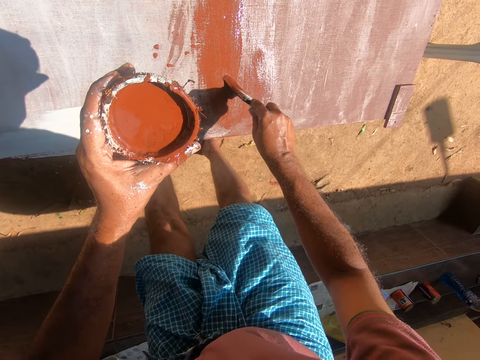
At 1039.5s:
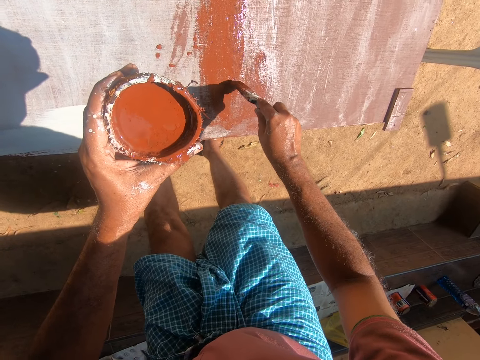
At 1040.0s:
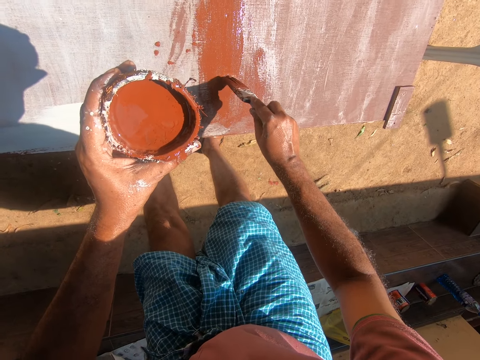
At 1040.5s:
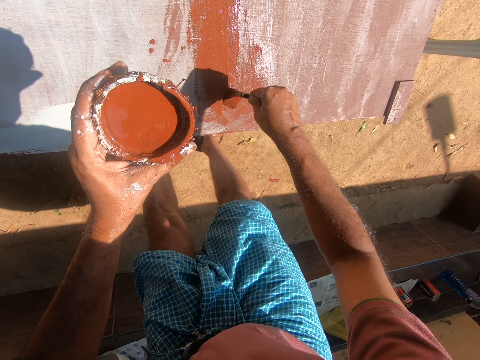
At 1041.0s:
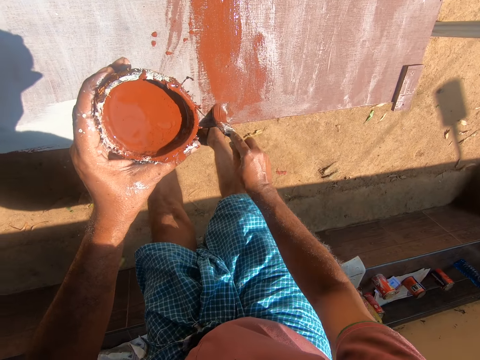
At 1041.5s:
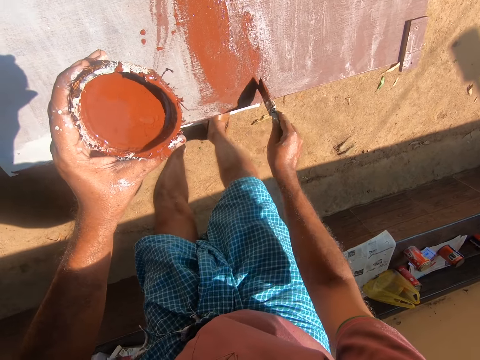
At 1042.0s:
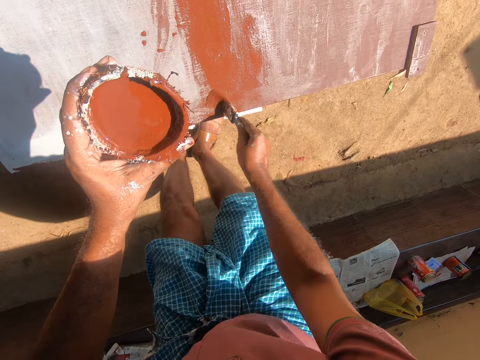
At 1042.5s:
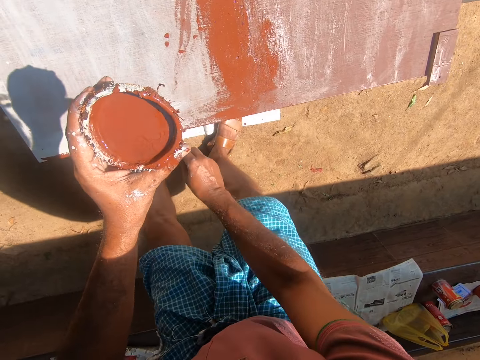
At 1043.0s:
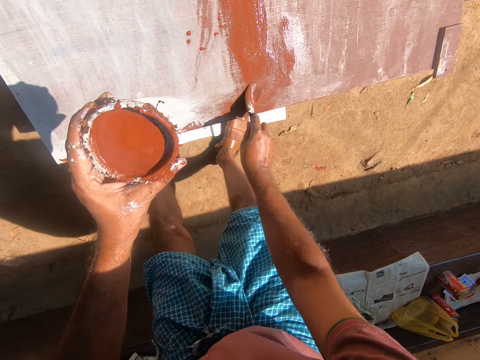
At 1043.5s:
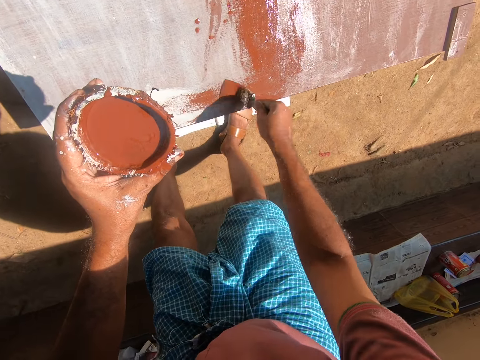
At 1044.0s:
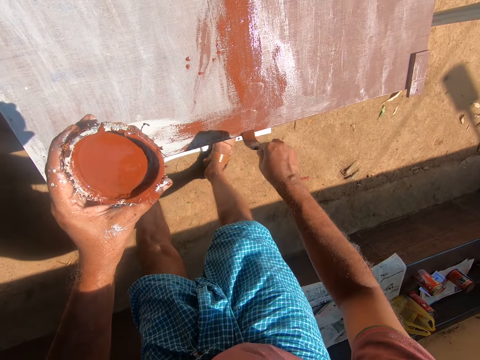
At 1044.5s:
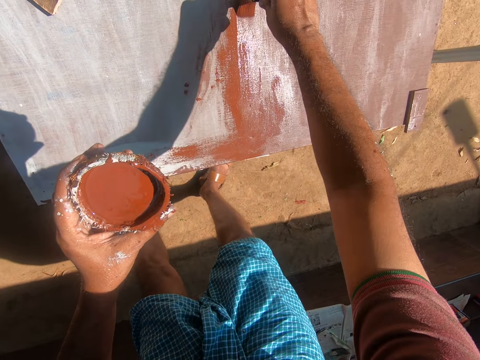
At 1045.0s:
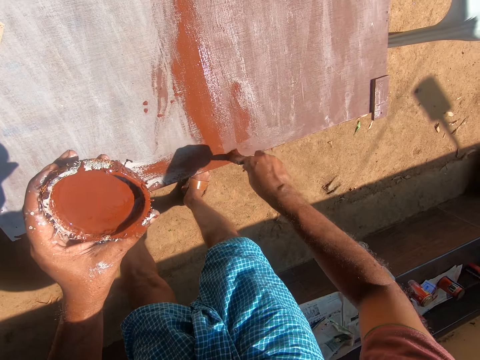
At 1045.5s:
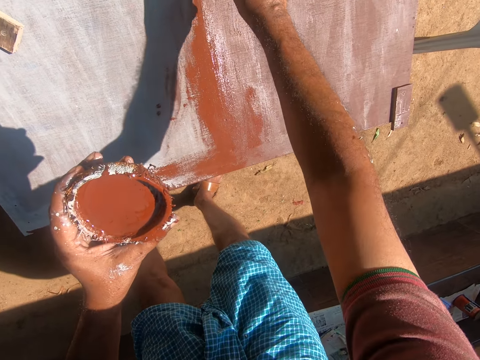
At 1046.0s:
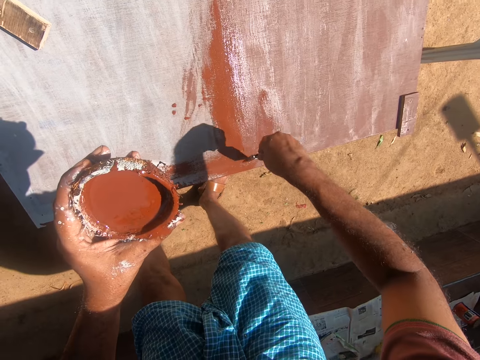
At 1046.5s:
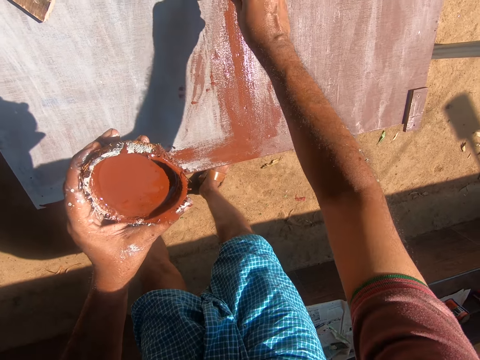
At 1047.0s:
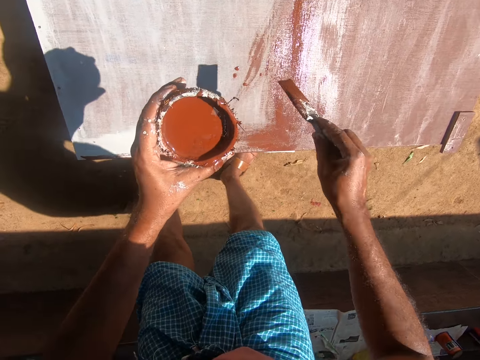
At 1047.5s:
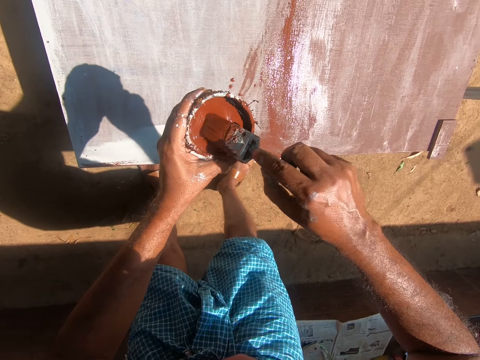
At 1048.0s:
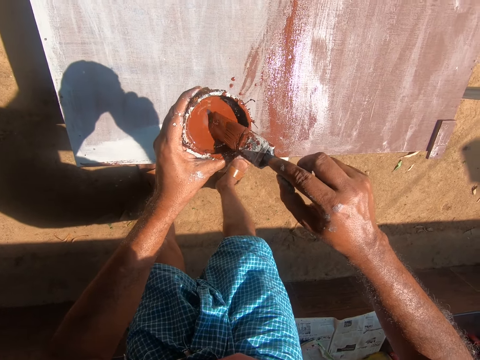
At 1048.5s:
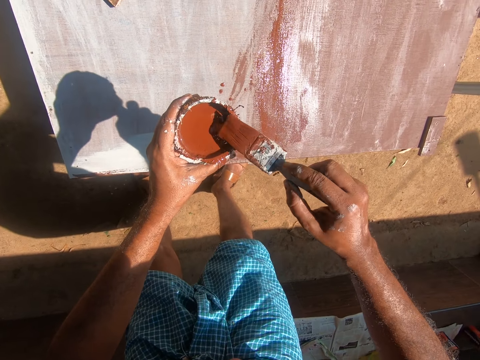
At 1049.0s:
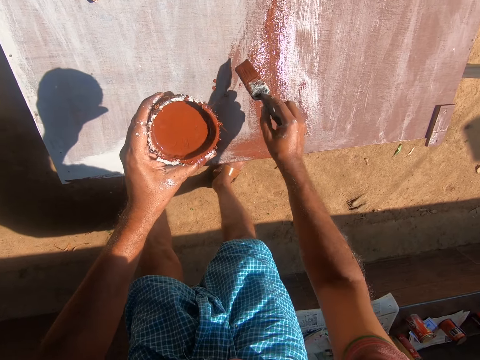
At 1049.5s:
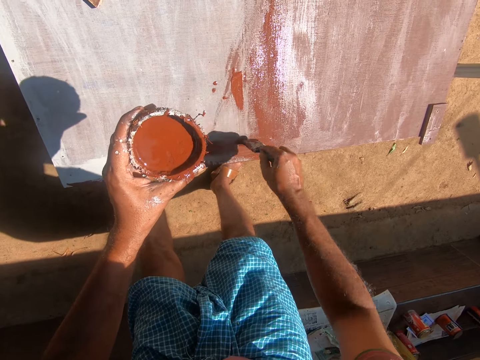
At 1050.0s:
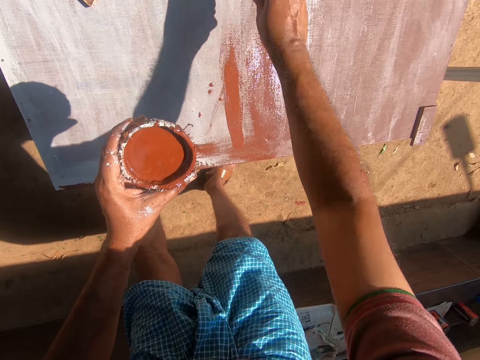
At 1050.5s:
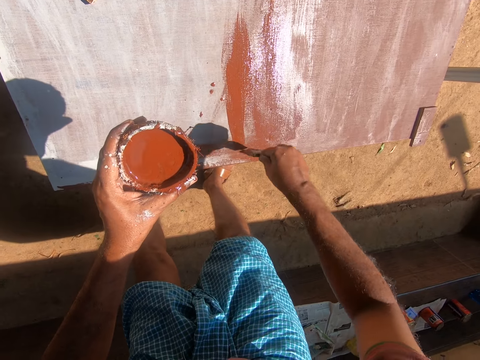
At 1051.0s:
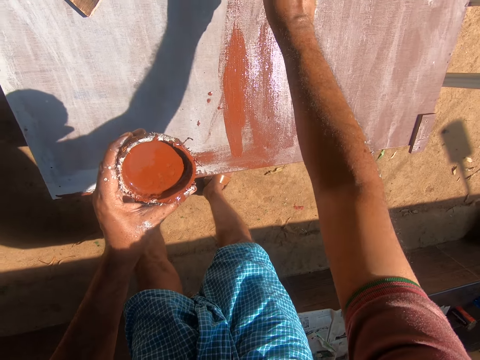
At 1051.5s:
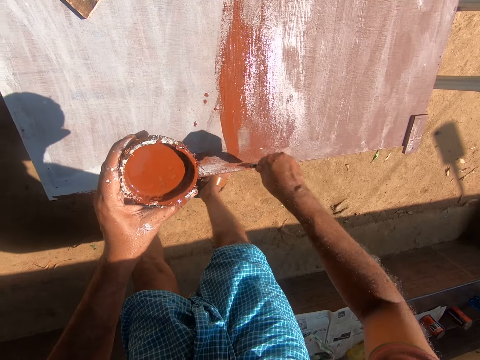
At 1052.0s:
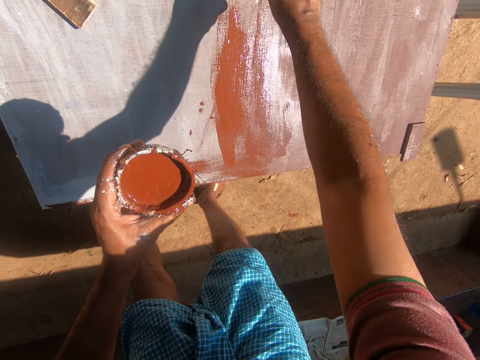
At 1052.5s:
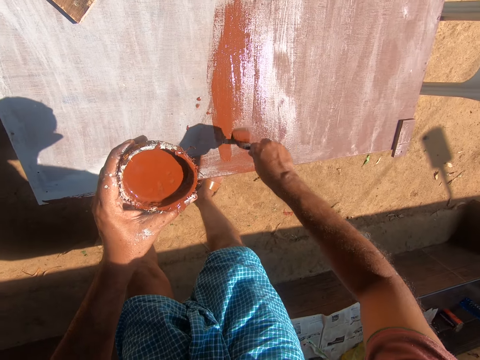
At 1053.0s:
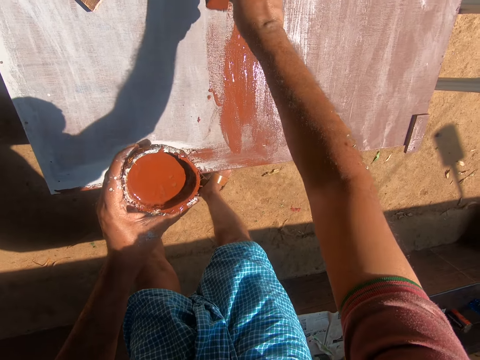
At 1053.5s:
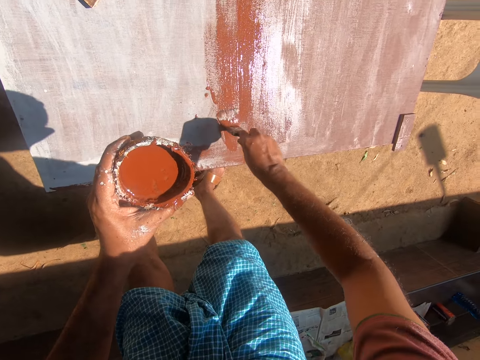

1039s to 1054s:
The camera wearer dips the paint brush into the container of paint. They paint the cupboard with the paint brush.

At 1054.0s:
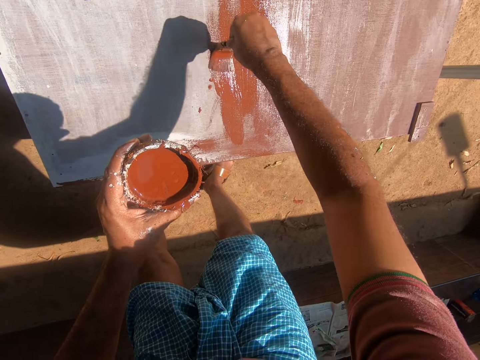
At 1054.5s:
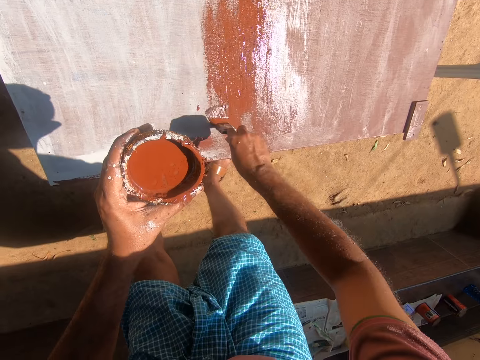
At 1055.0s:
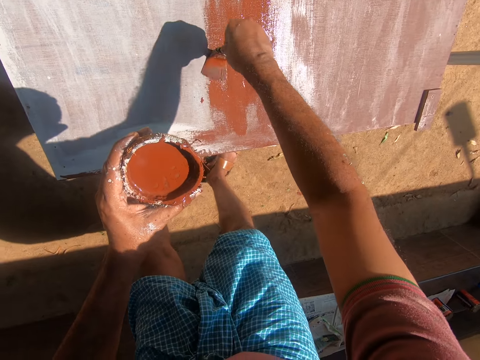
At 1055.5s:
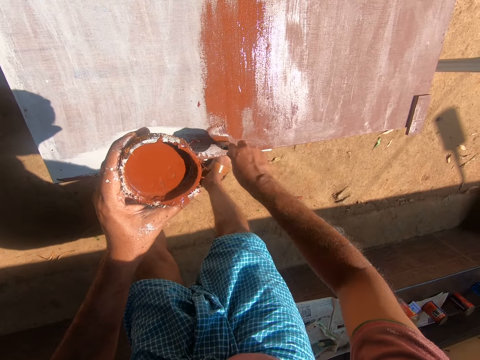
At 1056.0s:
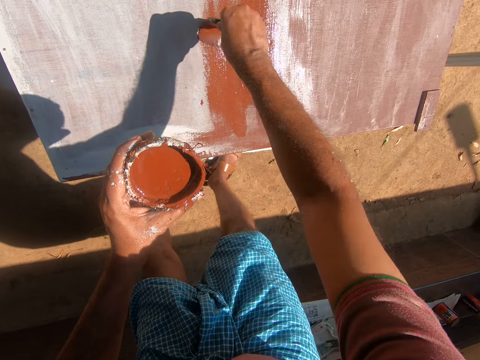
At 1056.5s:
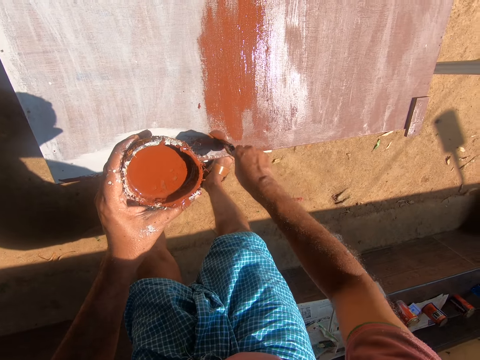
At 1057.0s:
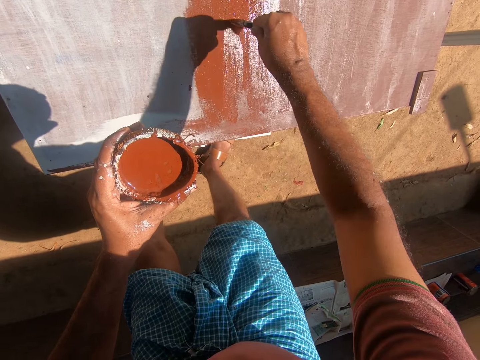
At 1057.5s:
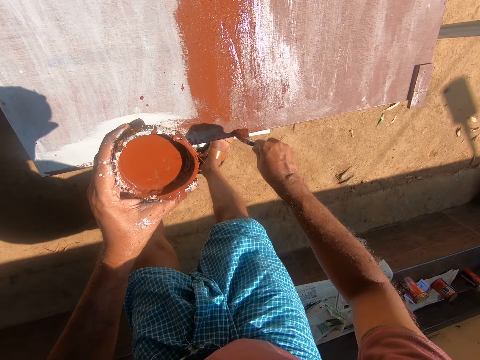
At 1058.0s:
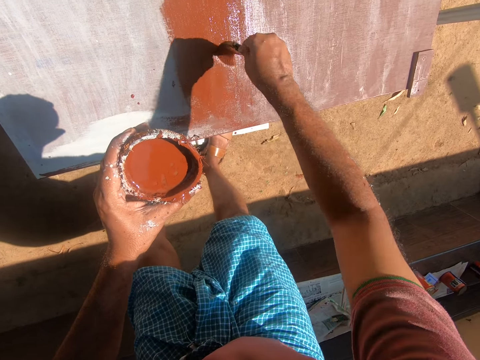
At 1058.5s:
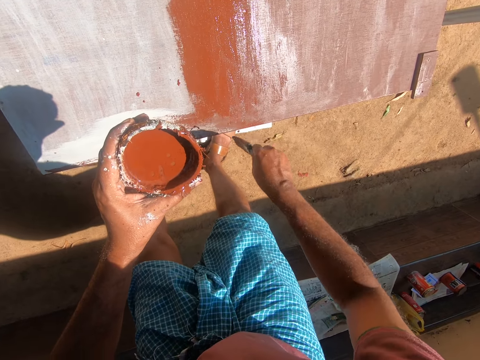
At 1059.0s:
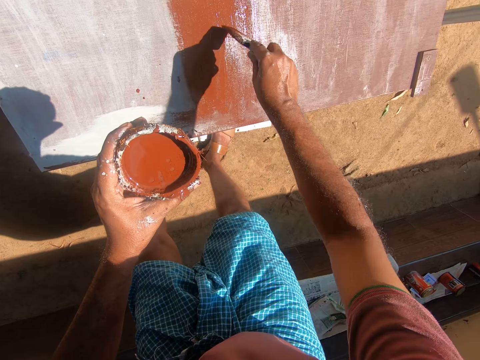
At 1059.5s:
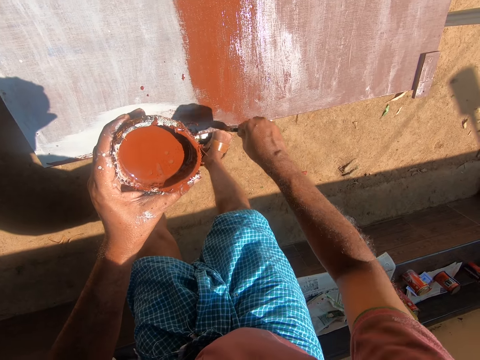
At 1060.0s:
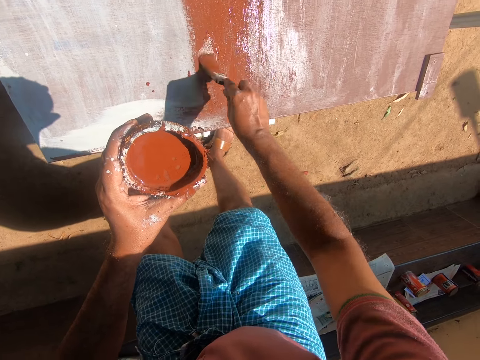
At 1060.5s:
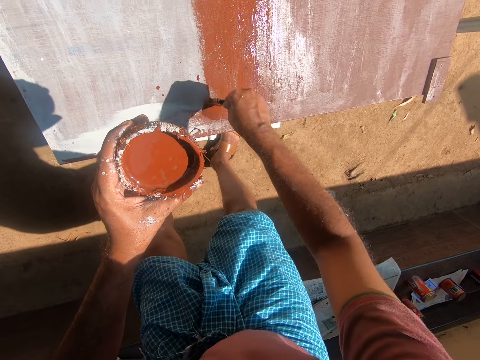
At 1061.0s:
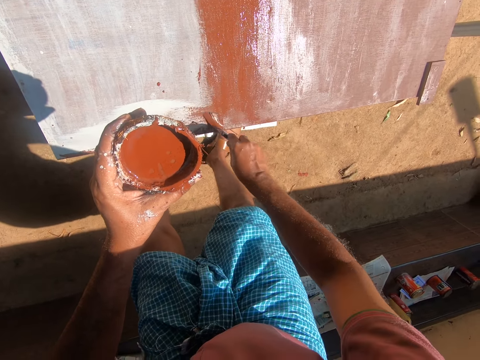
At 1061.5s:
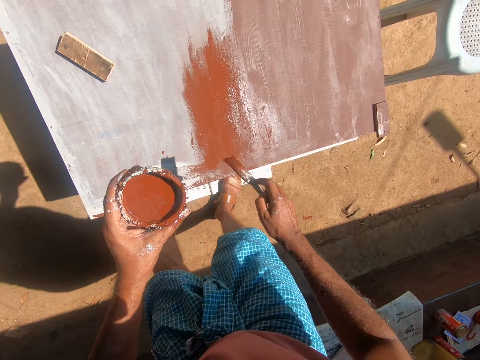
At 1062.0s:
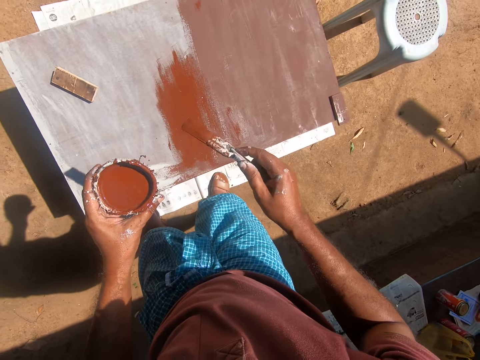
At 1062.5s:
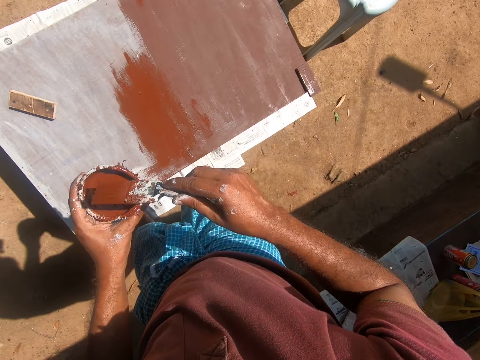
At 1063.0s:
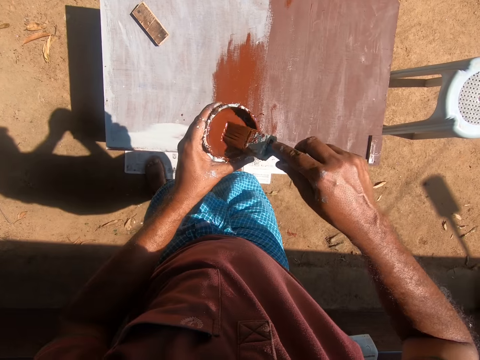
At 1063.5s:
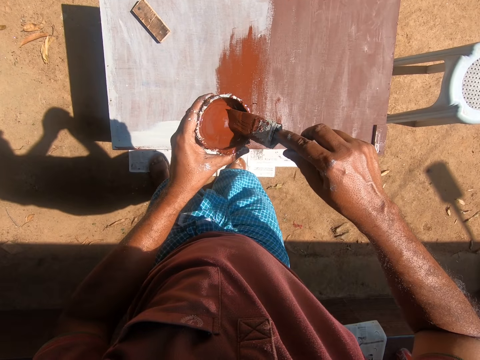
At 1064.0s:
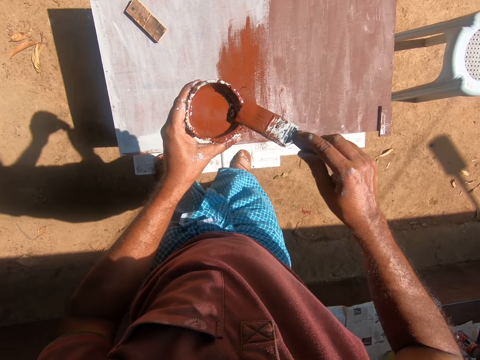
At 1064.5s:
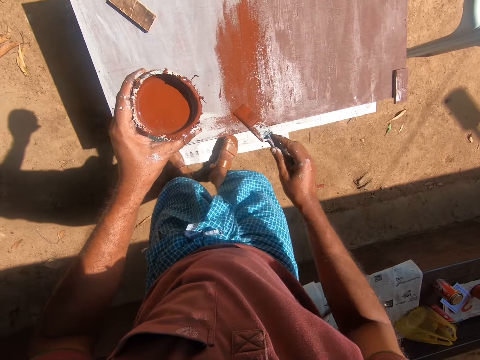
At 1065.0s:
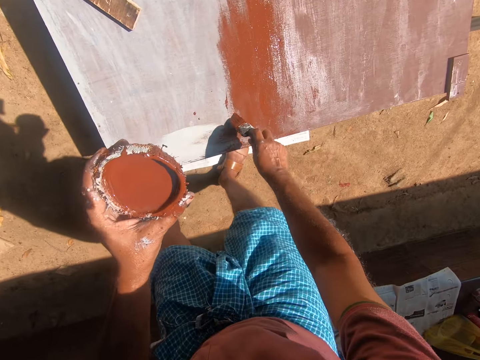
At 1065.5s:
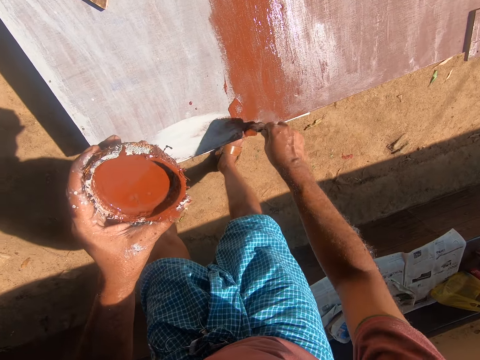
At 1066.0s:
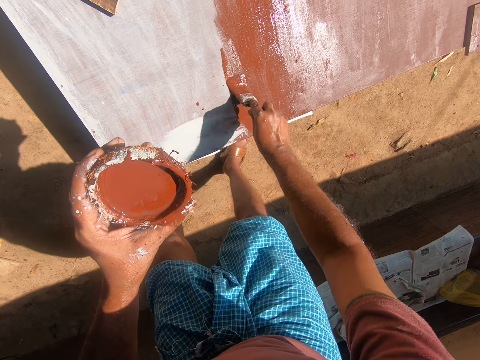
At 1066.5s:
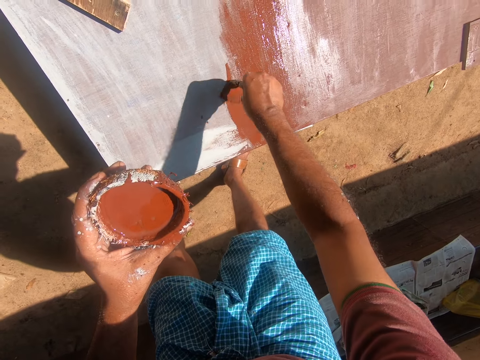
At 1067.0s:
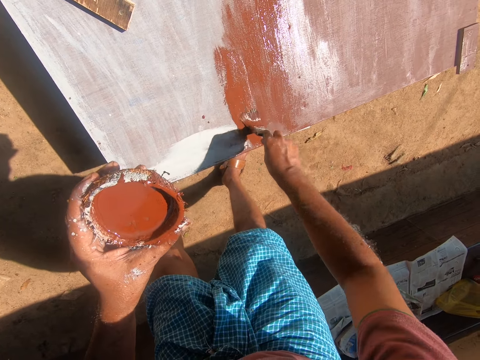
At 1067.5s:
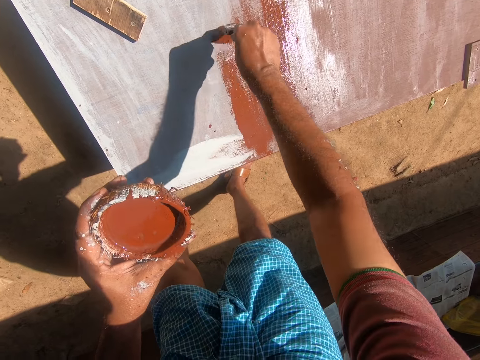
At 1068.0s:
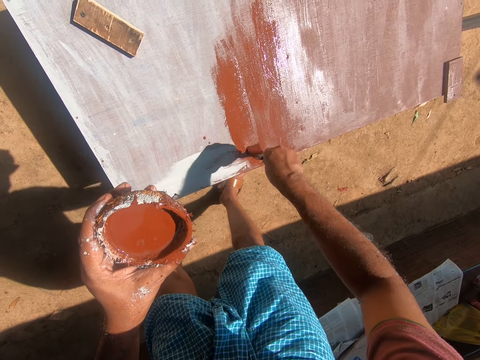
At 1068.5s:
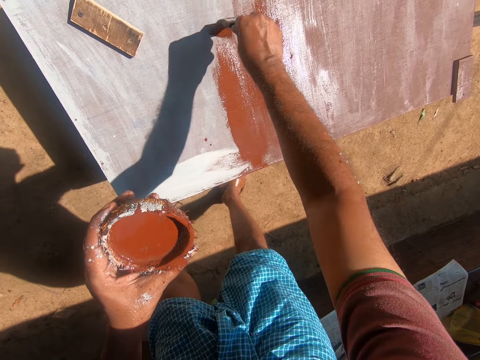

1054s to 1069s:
The camera wearer dips the paint brush into the container of paint. They paint the cupboard with the paint brush.
